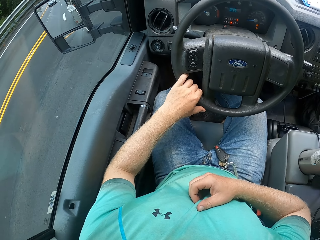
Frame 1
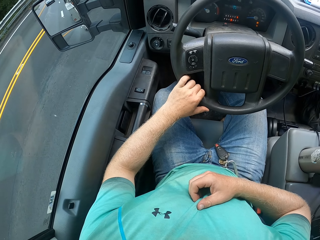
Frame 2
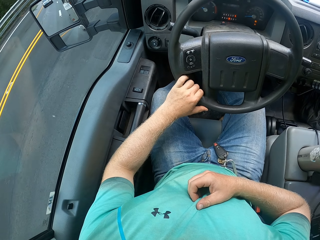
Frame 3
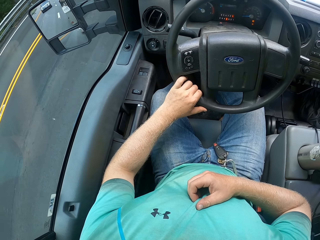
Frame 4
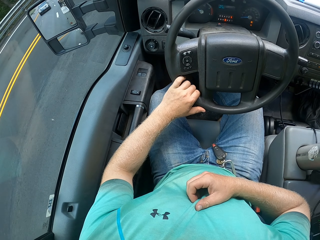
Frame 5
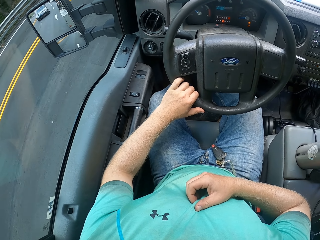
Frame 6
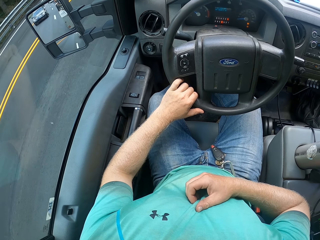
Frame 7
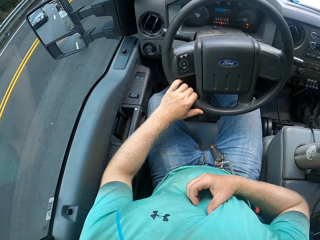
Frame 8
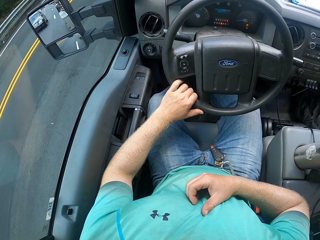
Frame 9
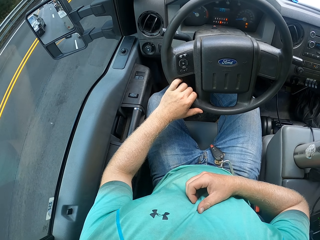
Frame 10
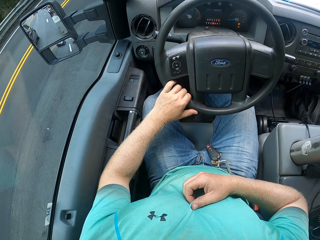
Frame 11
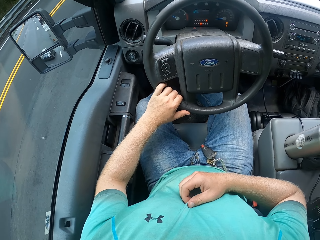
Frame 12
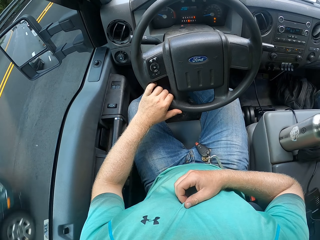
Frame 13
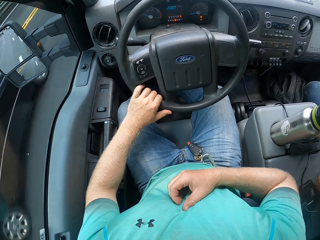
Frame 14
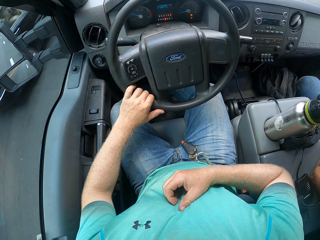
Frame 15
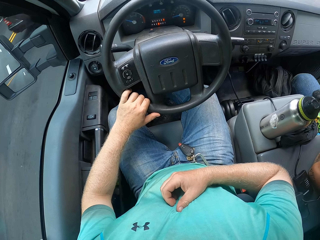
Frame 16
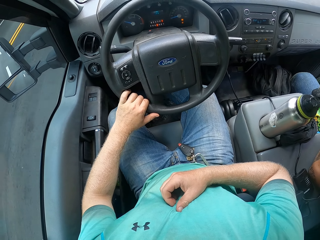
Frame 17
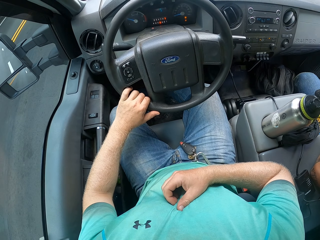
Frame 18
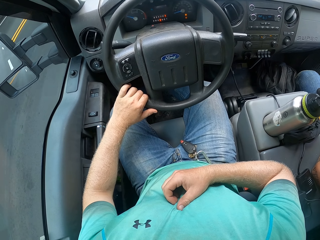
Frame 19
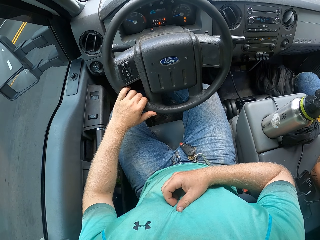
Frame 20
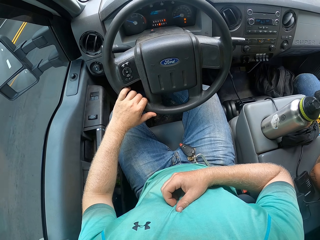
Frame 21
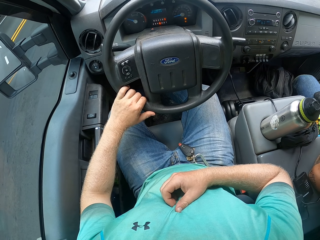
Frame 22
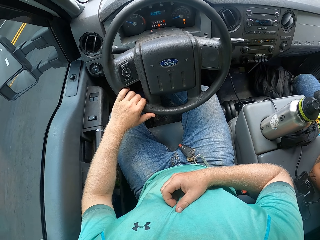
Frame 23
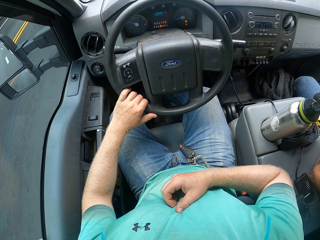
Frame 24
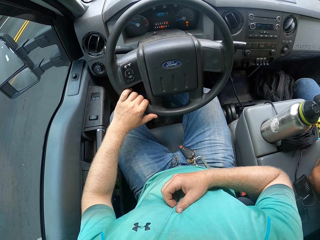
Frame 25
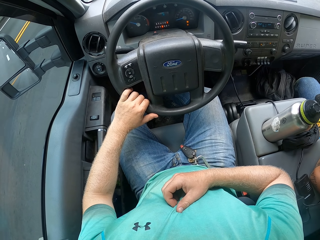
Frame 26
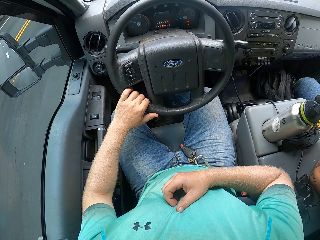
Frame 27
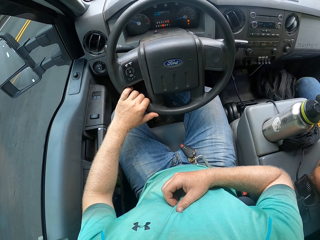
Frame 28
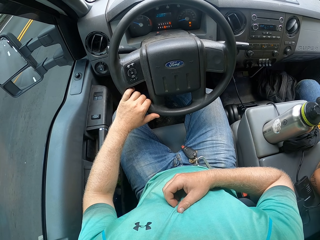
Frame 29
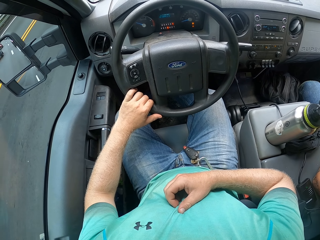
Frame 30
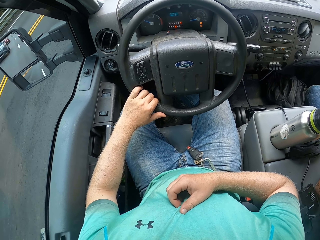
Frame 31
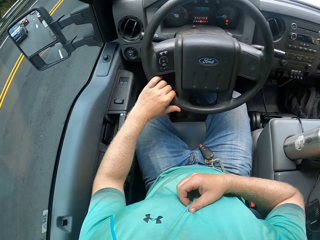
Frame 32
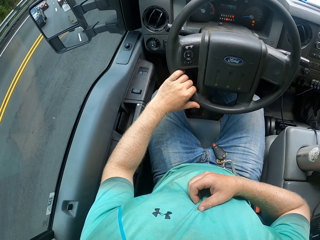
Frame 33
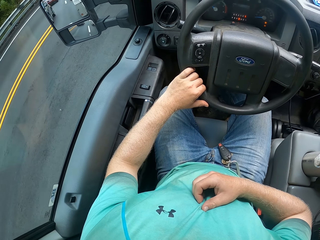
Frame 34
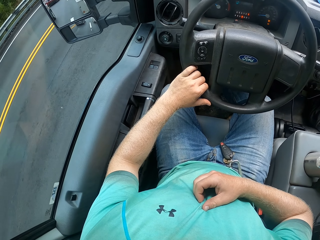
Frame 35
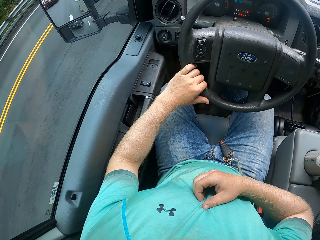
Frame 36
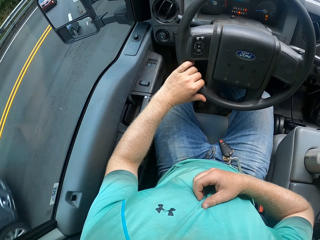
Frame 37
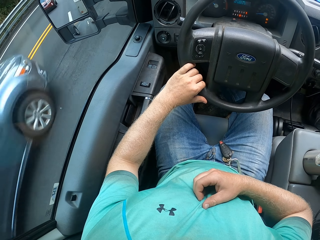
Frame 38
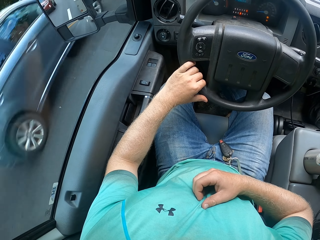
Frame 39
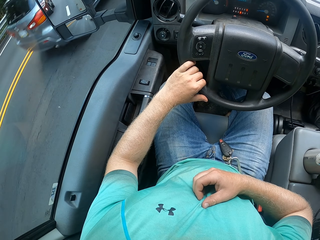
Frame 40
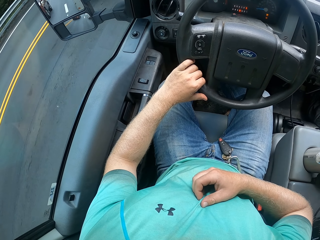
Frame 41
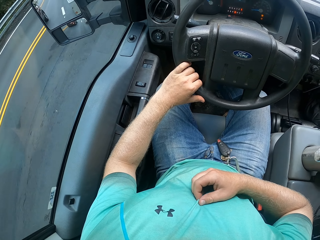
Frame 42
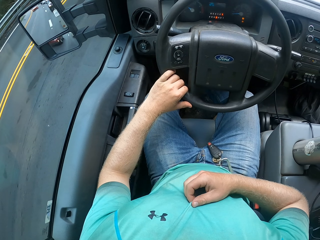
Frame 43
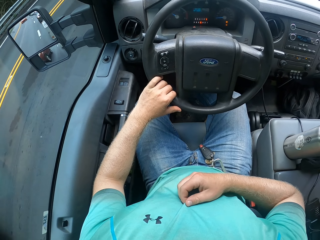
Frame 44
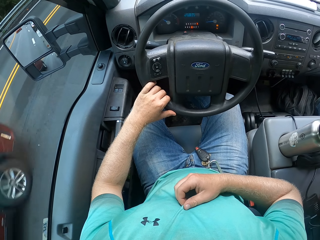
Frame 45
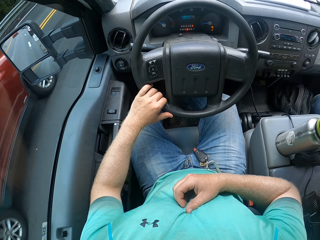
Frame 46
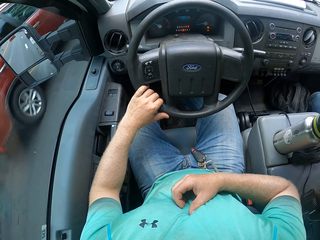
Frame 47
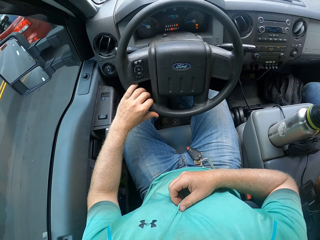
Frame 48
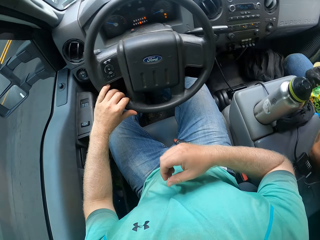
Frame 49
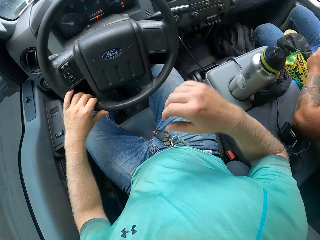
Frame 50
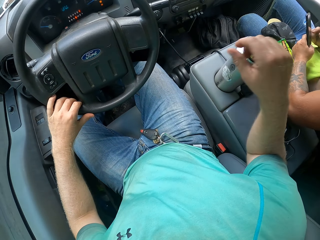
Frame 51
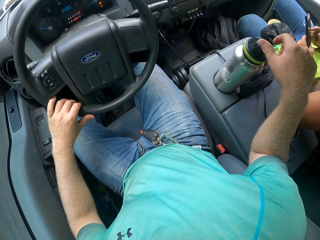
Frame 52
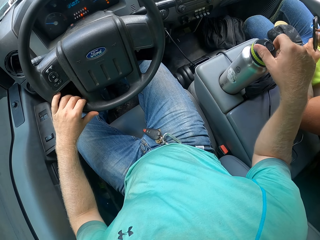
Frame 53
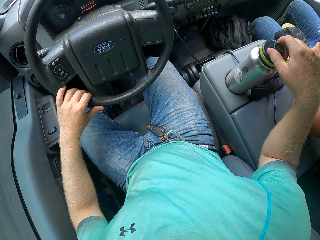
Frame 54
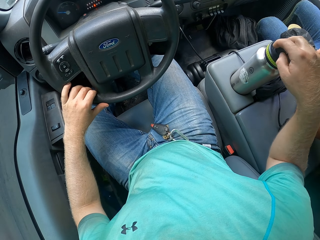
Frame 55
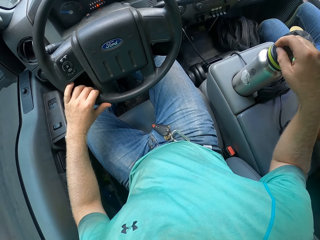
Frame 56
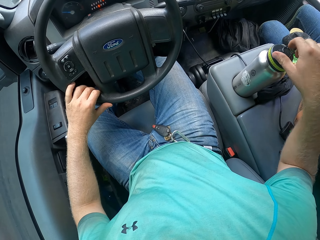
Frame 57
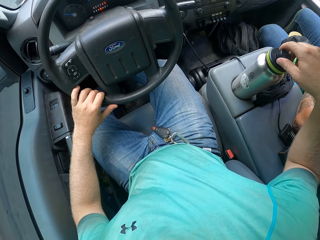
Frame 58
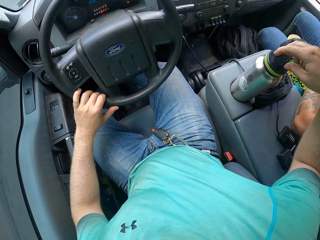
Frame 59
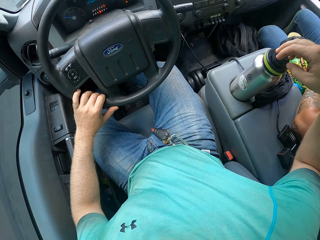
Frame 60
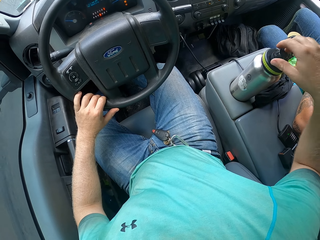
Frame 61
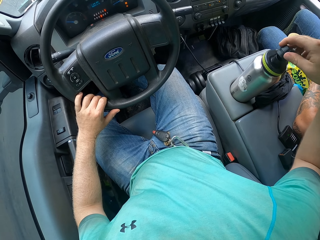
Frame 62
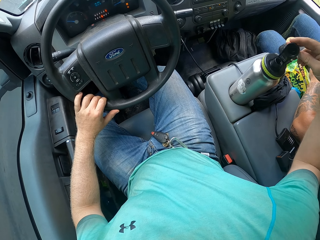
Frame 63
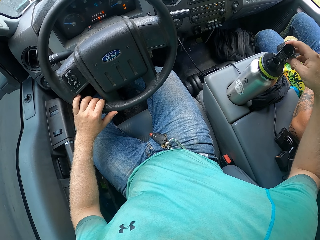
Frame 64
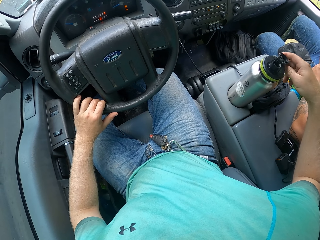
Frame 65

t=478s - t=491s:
A black car drives past the camera wearer. A blue car drives past the camera wearer. A red car drives past the camera wearer. The camera wearer opens a flask in the car cup holder with his right hand.

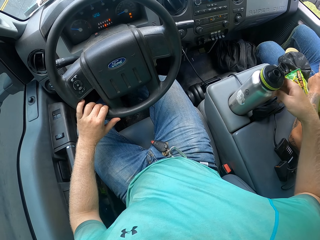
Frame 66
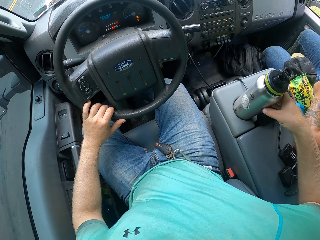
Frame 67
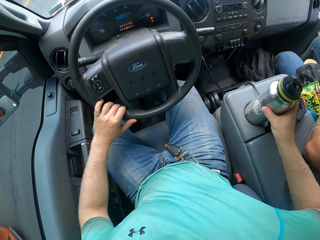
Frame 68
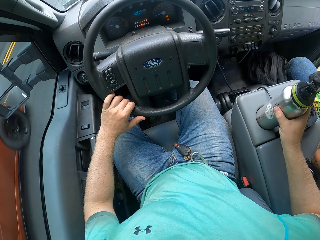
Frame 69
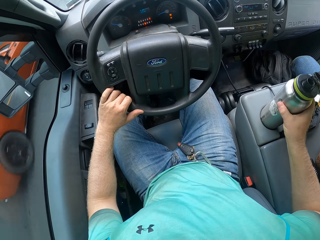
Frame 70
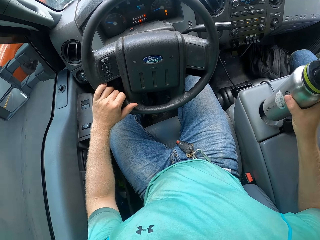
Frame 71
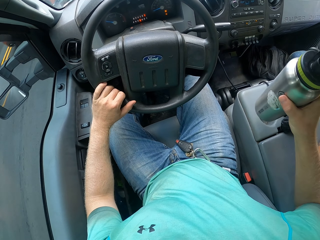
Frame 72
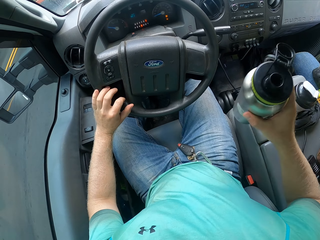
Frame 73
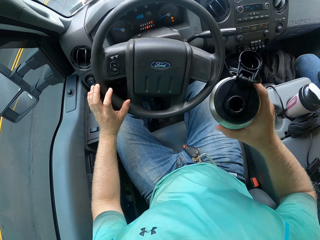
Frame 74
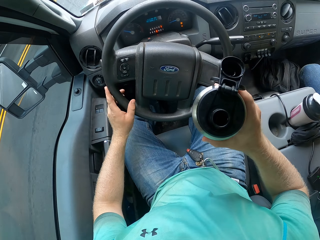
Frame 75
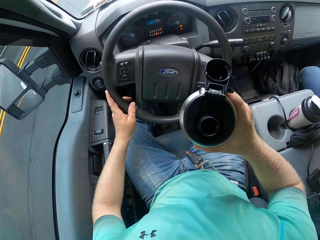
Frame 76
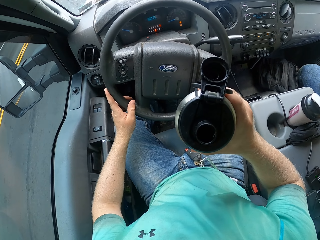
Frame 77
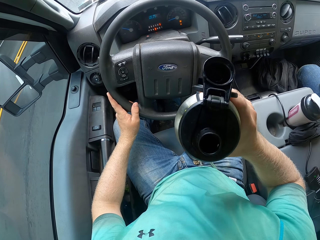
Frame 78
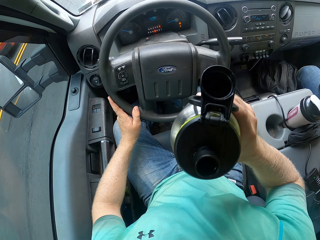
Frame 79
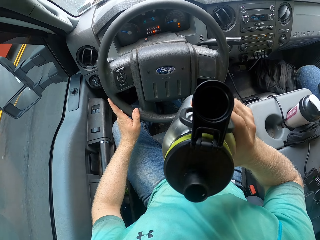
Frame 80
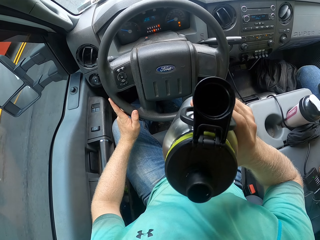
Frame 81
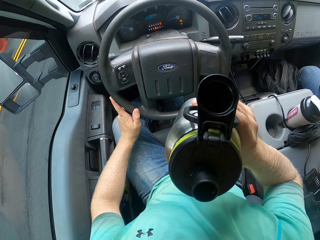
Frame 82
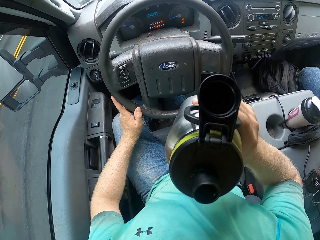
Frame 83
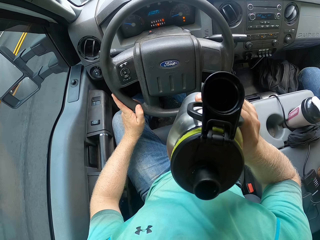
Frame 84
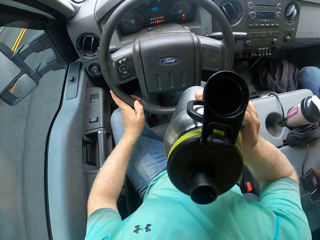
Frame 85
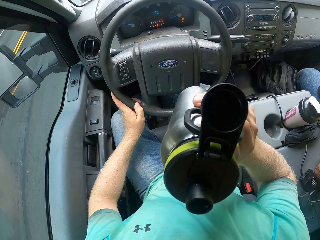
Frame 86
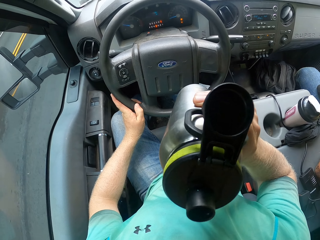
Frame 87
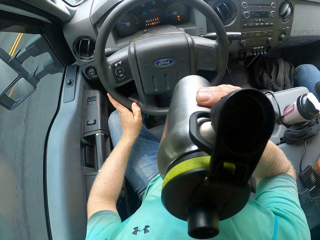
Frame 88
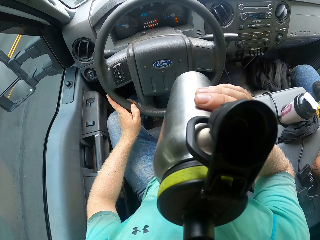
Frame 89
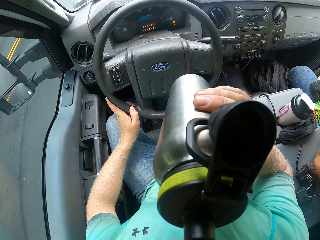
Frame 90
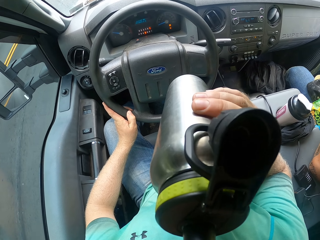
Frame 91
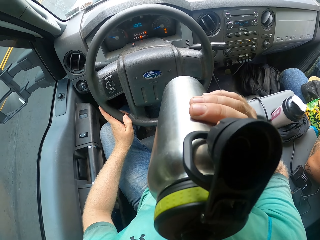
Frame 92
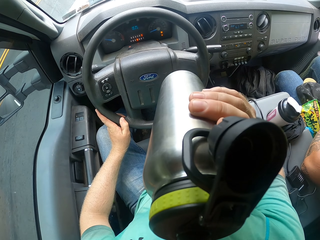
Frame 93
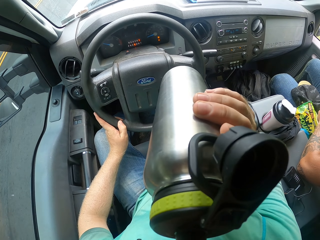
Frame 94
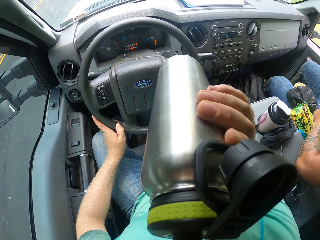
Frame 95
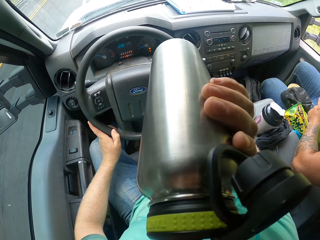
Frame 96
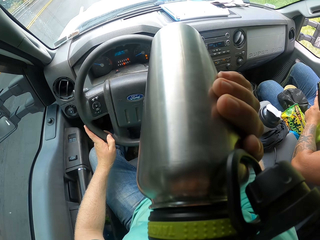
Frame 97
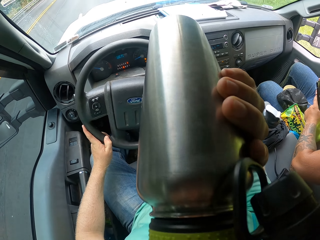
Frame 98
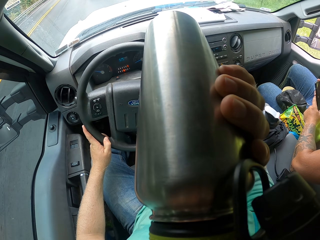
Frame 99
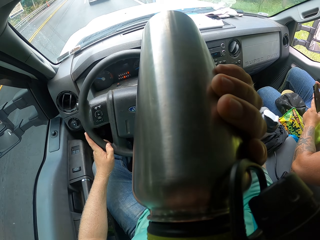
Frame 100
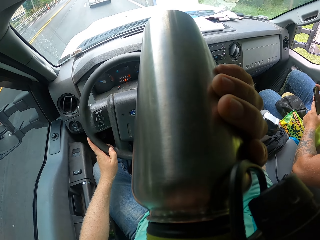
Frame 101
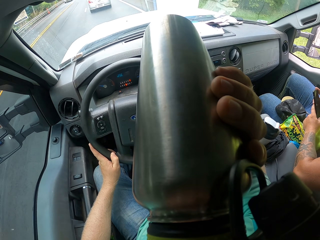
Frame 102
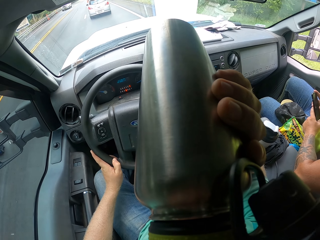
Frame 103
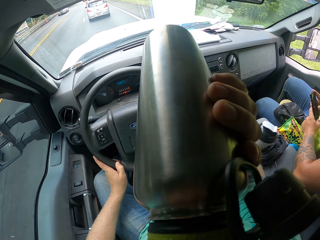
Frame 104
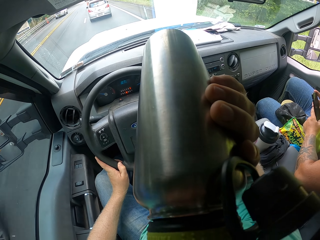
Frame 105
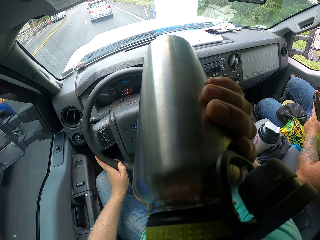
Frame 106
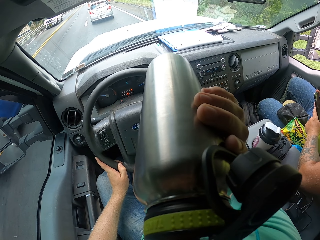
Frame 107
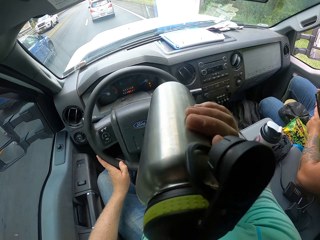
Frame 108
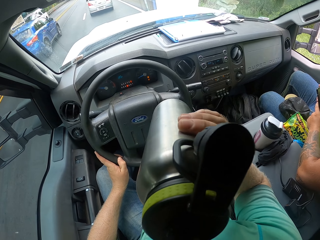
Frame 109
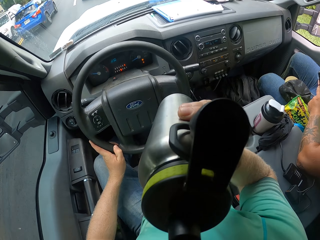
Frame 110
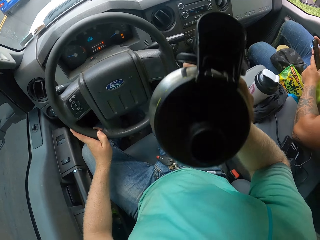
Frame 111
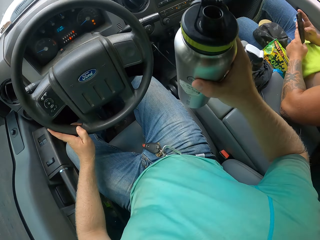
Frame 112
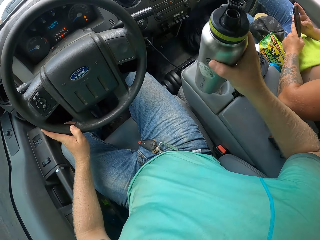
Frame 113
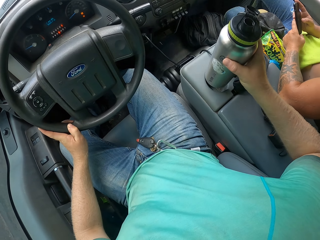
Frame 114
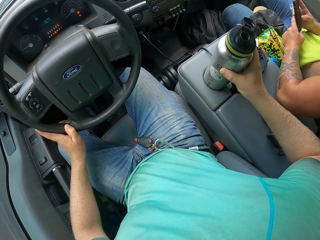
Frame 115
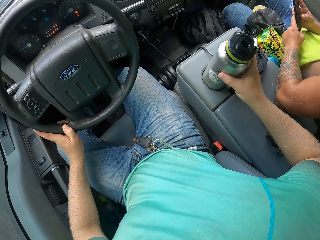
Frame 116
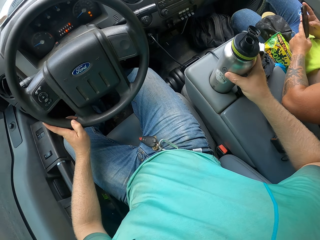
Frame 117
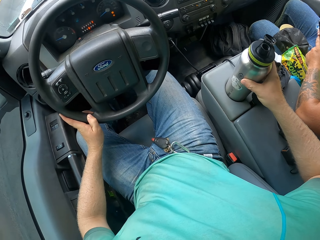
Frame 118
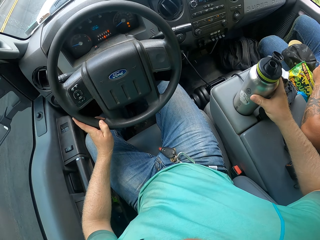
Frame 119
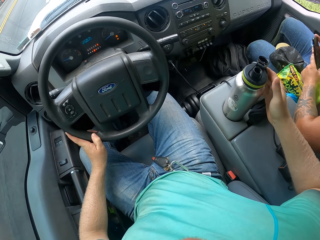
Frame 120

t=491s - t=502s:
The camera wearer picks the flask or bottle from the car cup holder with his right hand. He puts the bottle top on the car. A red car drives past the camera wearer. The camera wearer drinks from the flask in his right hand. A blue car drives past the camera wearer. The camera wearer places the flask in the car cup holder with his right hand.
